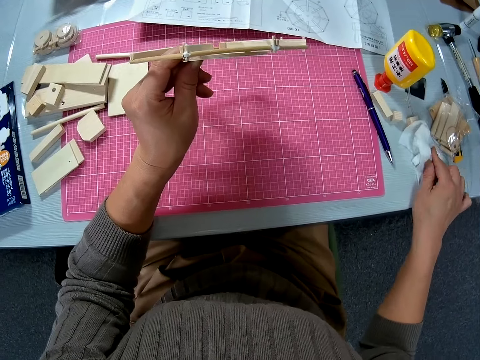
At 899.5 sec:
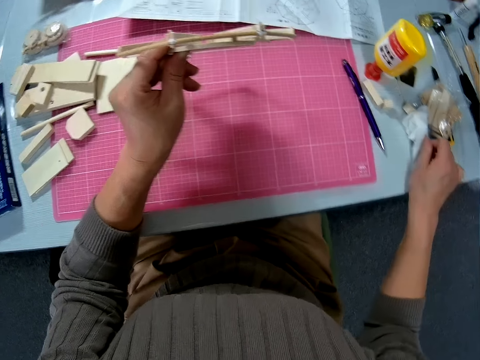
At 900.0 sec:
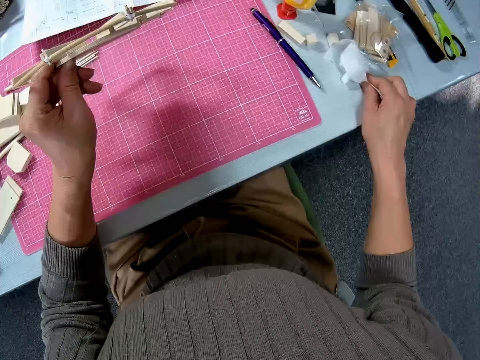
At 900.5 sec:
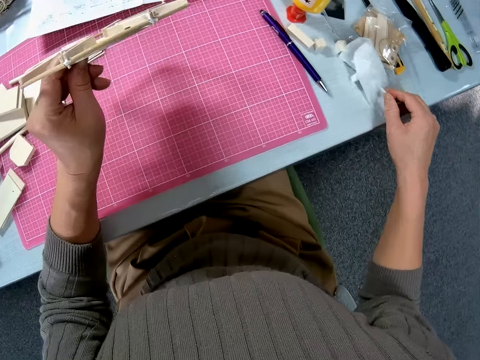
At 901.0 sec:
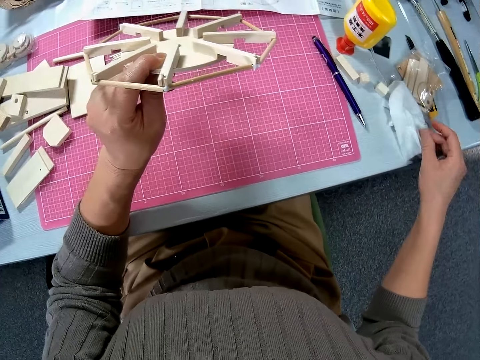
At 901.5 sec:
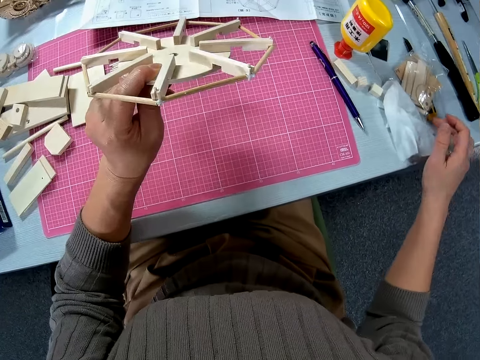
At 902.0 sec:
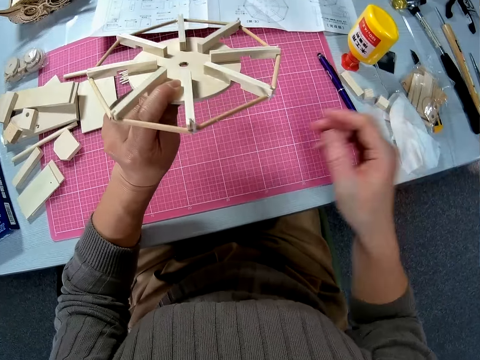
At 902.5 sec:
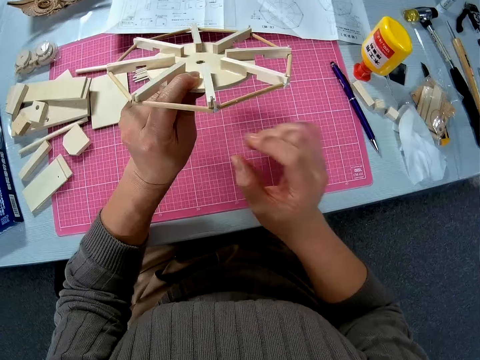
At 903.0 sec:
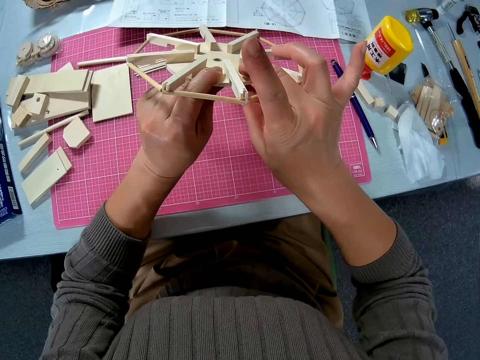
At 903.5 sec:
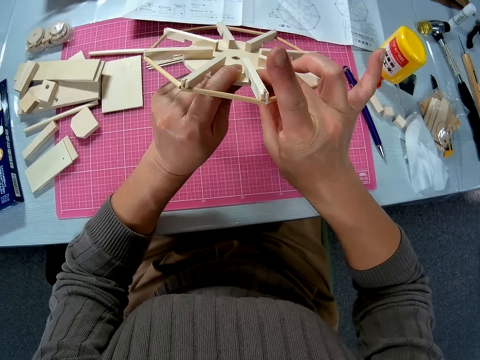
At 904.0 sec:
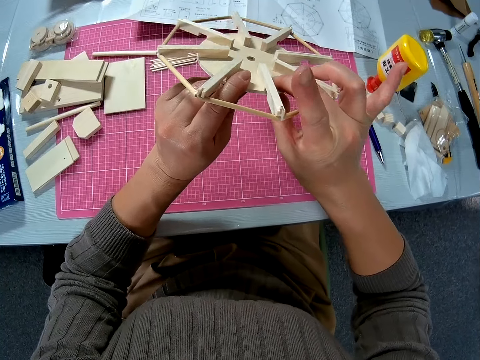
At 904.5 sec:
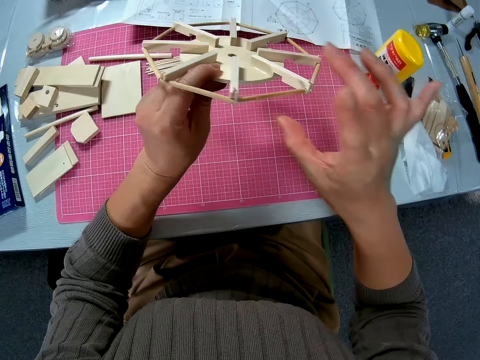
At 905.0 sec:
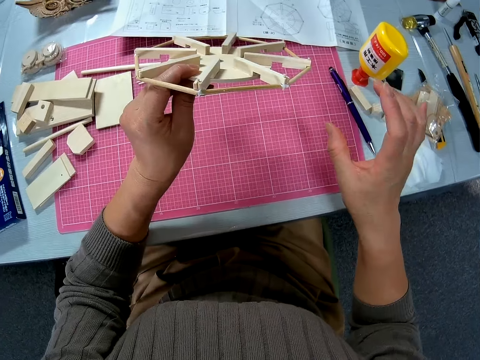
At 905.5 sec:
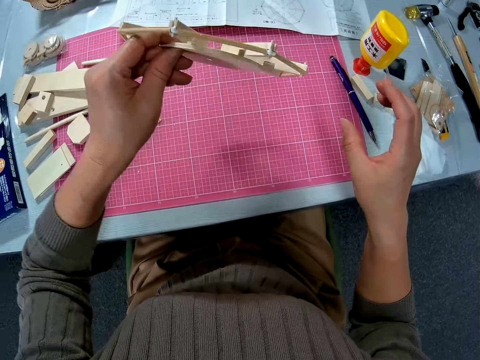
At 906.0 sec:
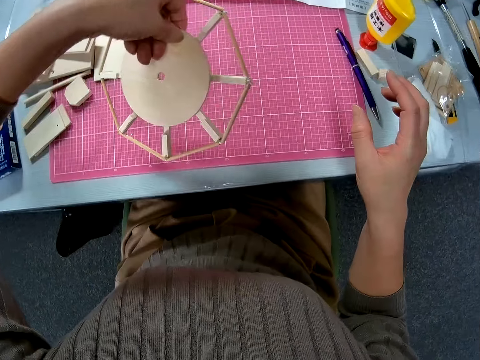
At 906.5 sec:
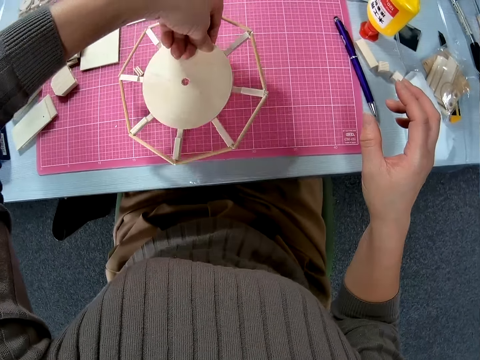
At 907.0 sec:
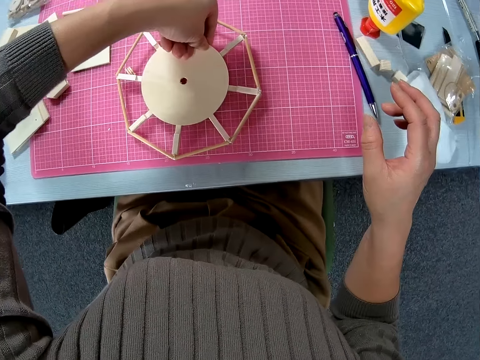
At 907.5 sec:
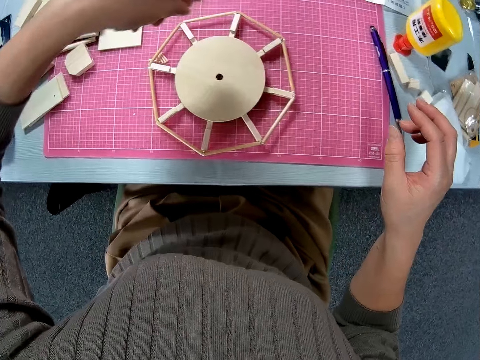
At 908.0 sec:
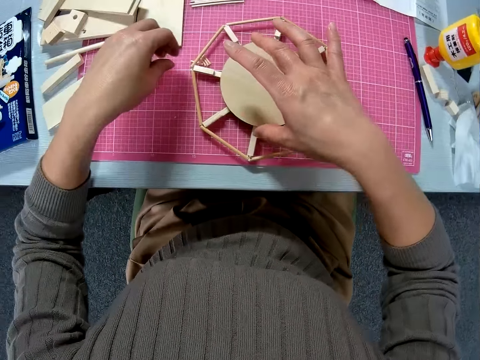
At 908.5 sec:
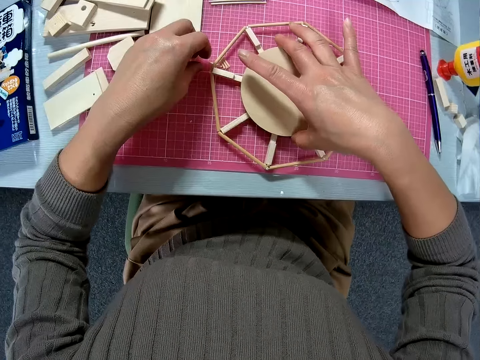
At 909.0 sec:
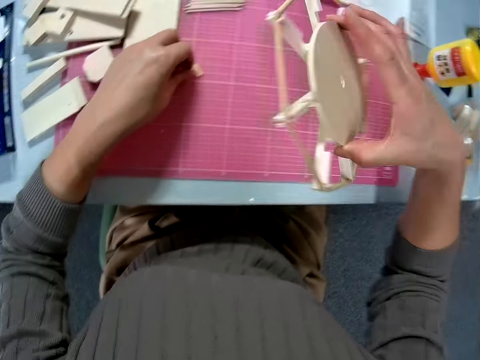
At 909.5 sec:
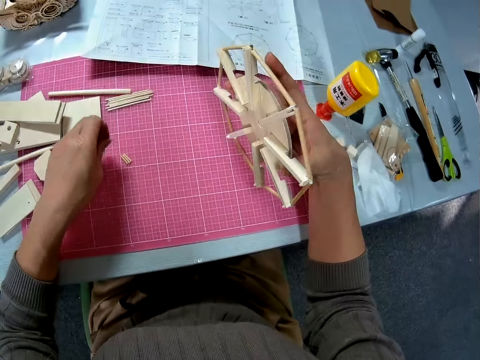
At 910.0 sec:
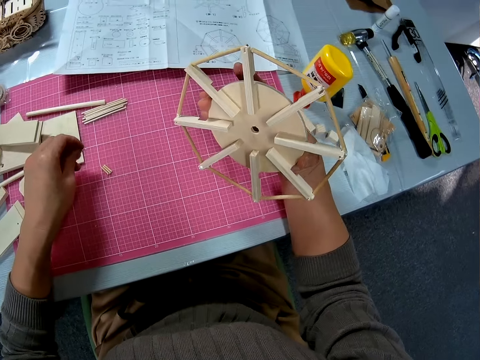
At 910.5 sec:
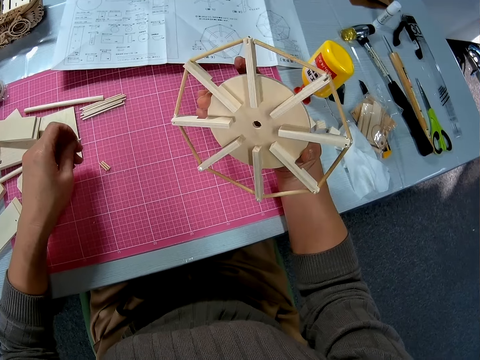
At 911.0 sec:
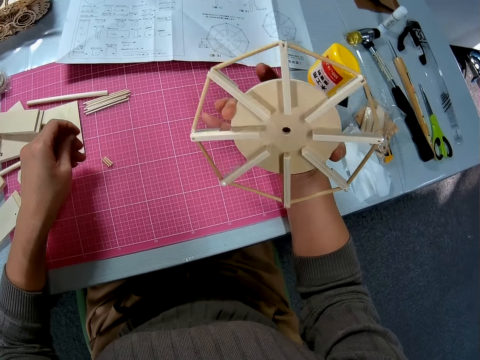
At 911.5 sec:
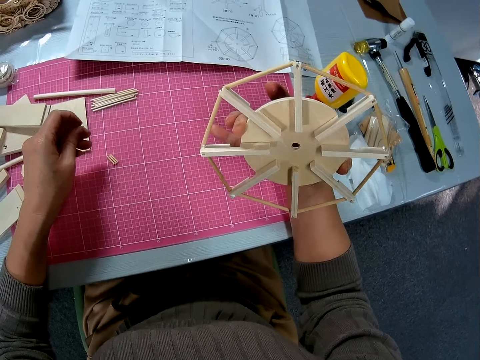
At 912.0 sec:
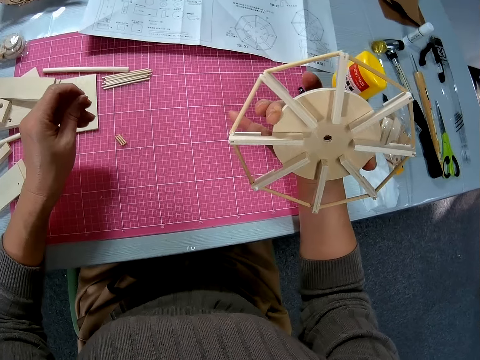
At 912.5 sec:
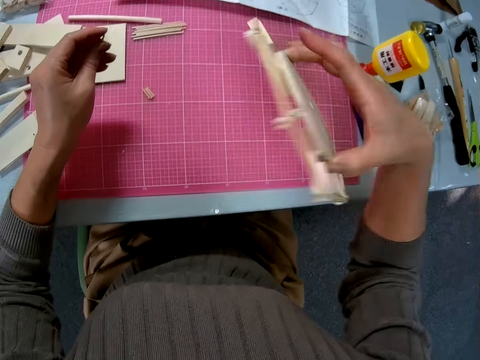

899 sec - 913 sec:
The camera wearer wipes his fingers with the wipe. He lifts his hand from the wipe. He looks at the circular board. He adjusts the woodwork in his hands. He holds the circular board. He places the circular board on the mat. He adjusts the woodwork on the table. He lifts the circular board from the mat. He moves the woodwork on the table. He picks a piece of wood from the table. He looks at the circular board.

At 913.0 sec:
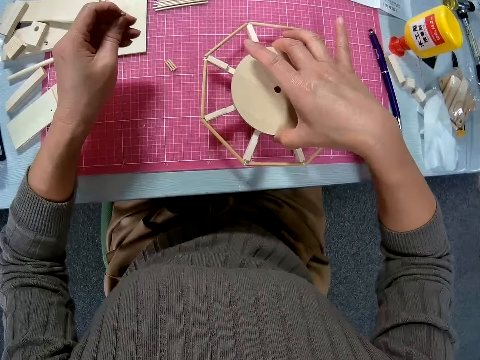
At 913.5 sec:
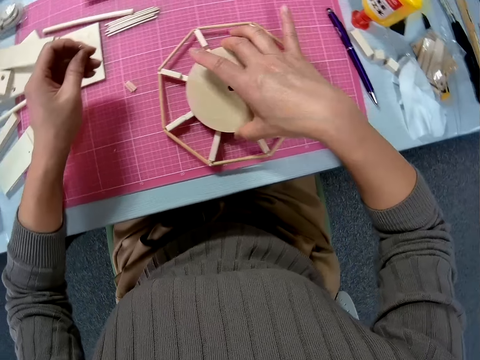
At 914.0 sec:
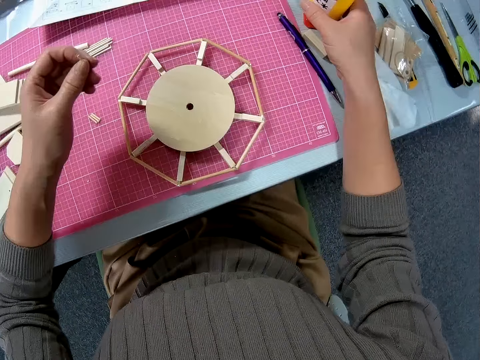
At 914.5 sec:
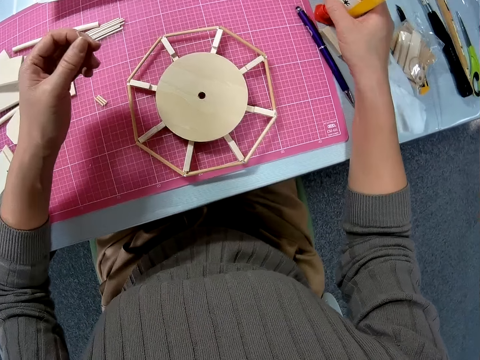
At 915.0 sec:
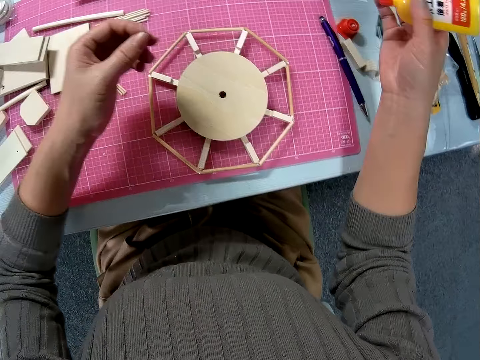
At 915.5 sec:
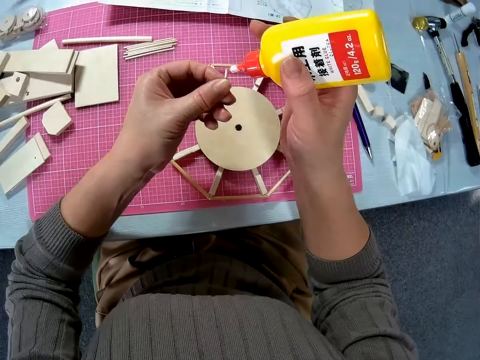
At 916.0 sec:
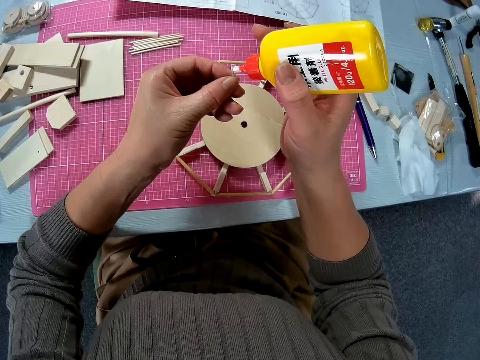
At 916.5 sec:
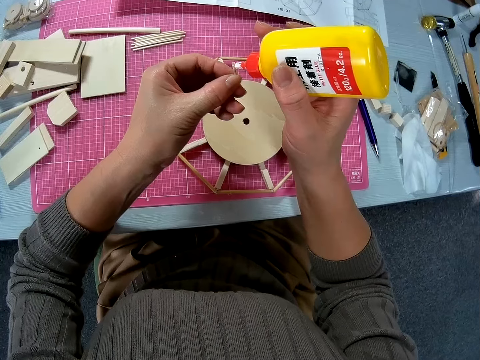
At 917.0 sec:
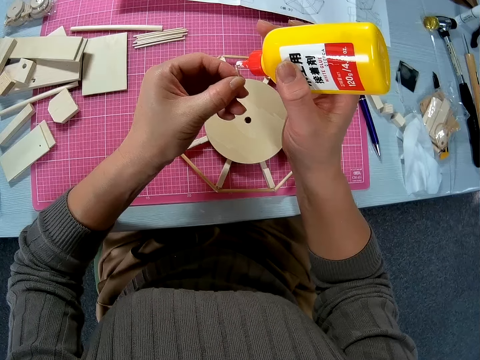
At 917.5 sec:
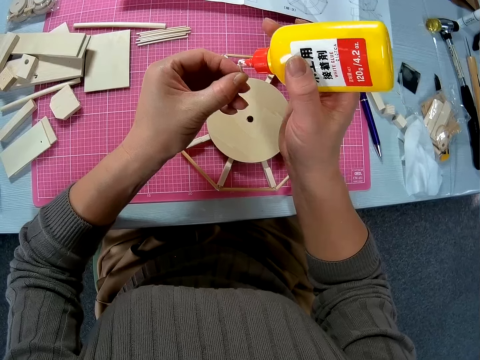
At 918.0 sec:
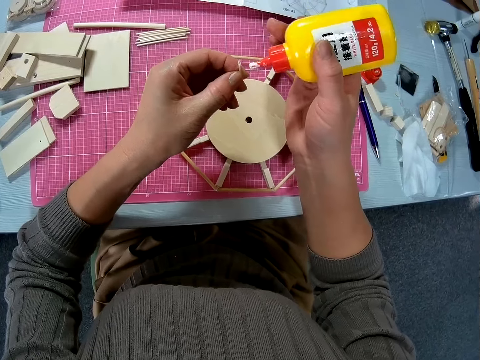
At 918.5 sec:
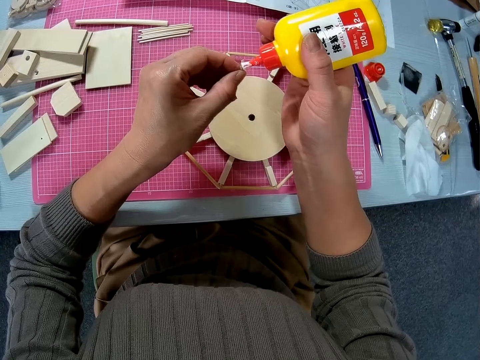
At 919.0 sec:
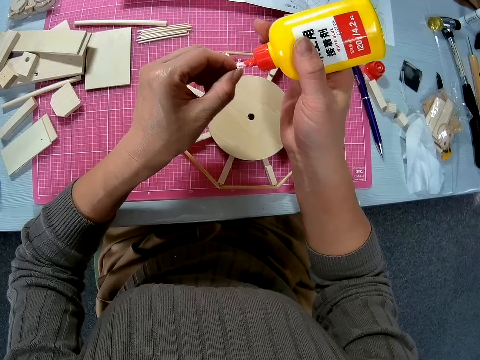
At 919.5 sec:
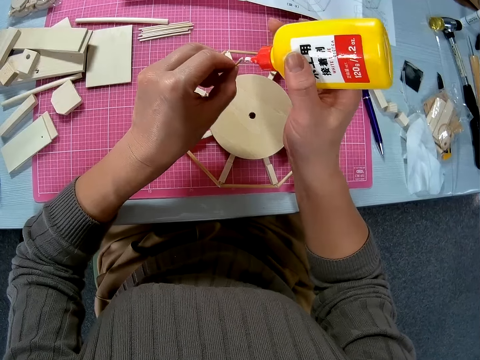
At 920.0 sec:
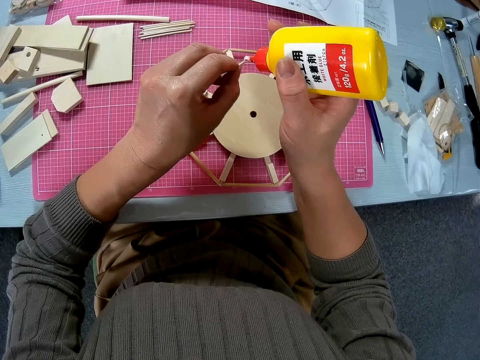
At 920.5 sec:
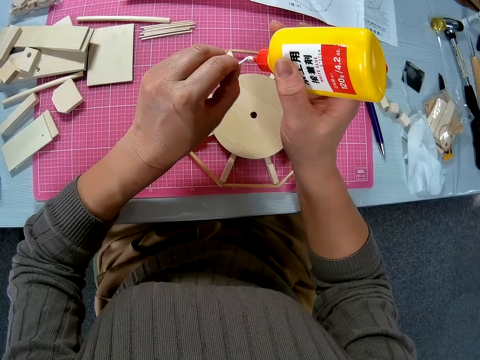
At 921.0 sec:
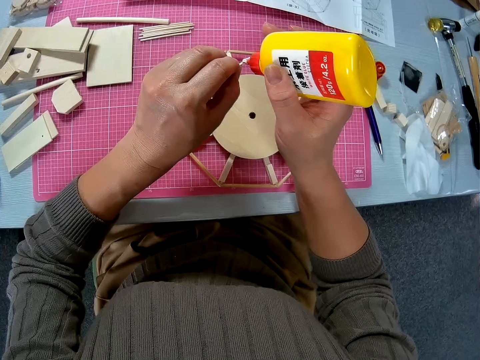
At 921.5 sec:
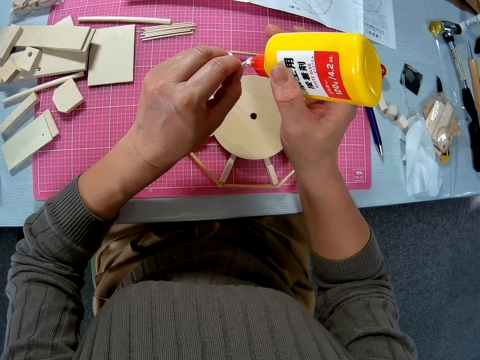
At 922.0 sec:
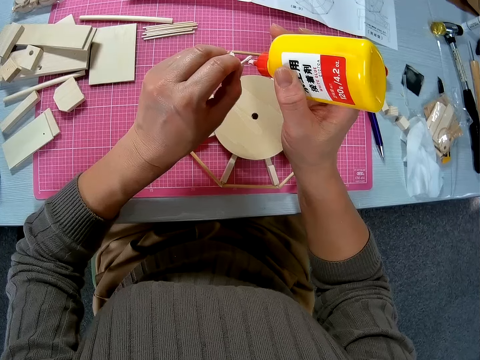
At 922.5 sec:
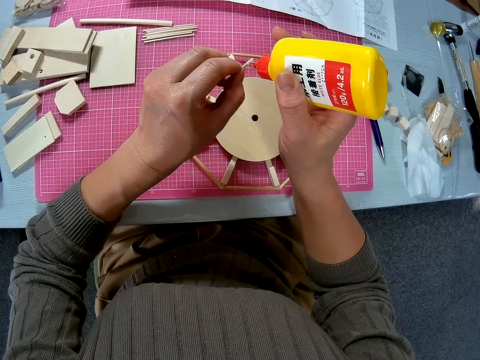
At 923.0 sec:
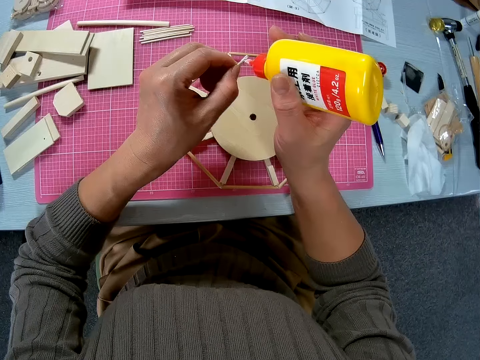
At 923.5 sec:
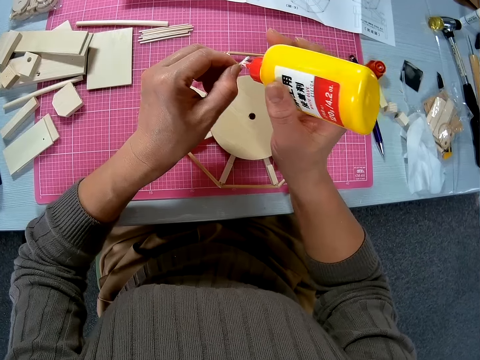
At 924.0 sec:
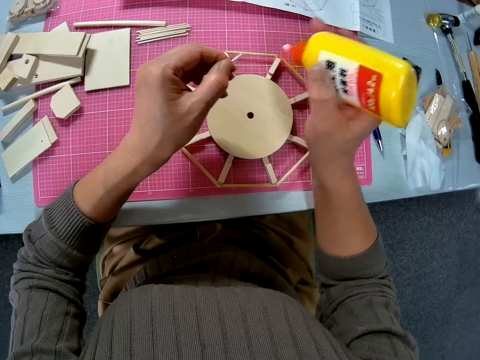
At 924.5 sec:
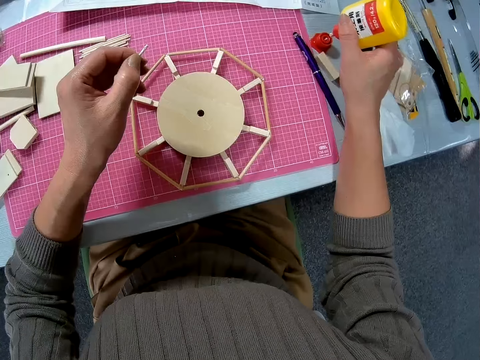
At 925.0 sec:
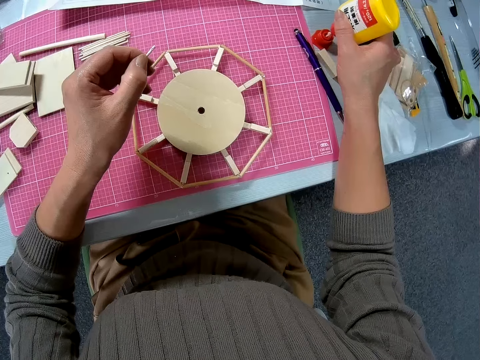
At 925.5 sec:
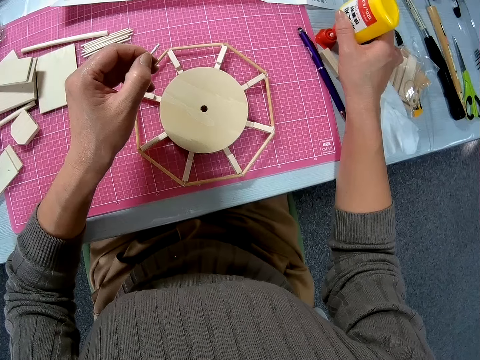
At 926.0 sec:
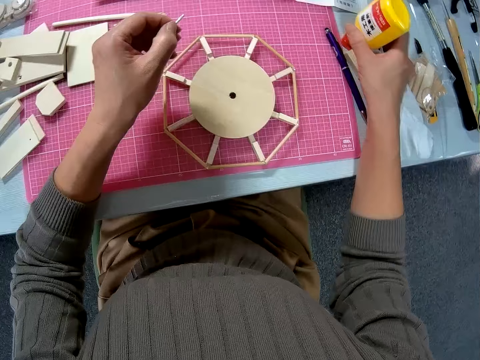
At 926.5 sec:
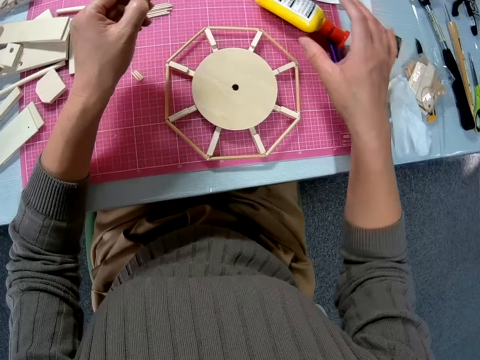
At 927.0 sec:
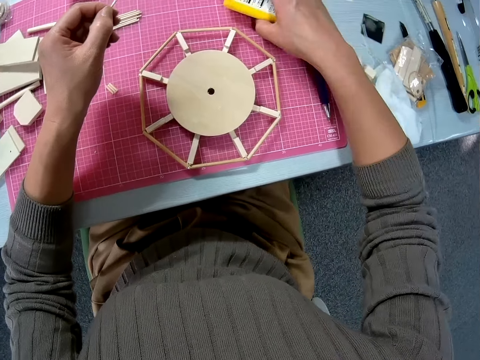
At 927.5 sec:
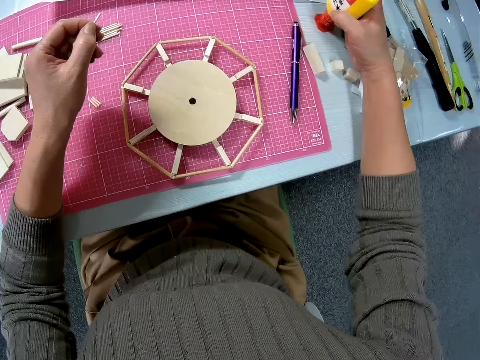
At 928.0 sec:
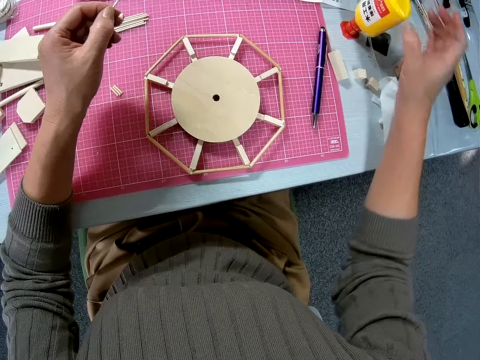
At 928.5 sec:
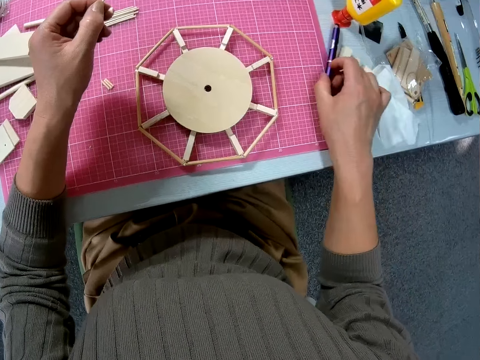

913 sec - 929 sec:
The camera wearer places the circular board on the mat. They pick the bottle of glue from the table. They apply the glue on the piece of wood. They drop the bottle of glue on the table. They adjust the glue on the table.
